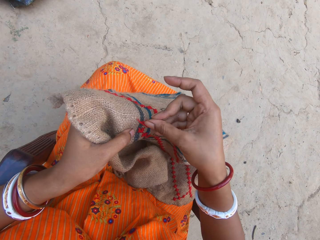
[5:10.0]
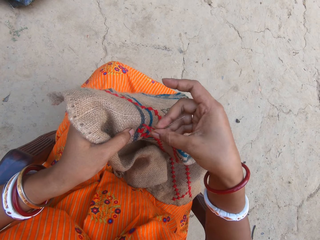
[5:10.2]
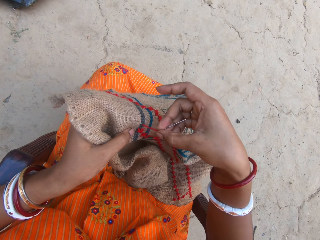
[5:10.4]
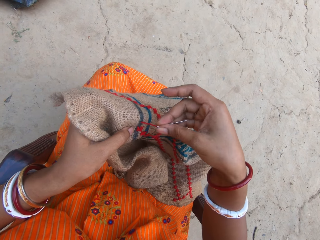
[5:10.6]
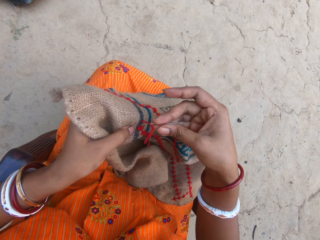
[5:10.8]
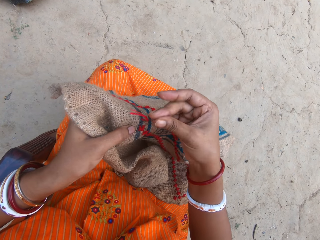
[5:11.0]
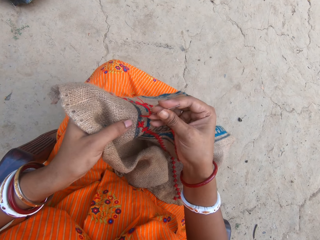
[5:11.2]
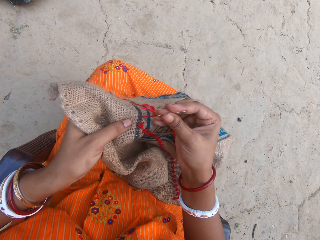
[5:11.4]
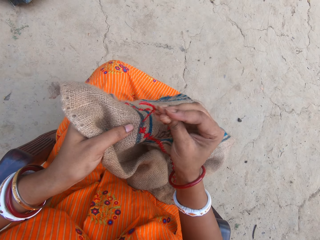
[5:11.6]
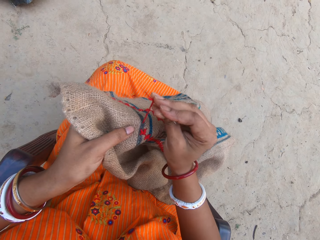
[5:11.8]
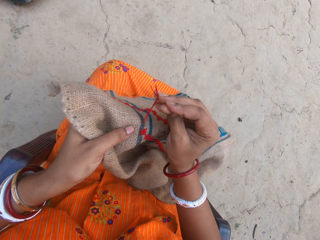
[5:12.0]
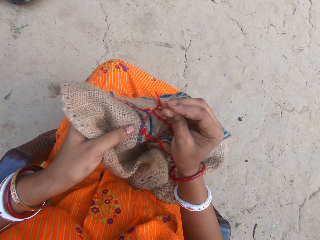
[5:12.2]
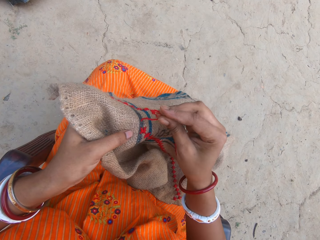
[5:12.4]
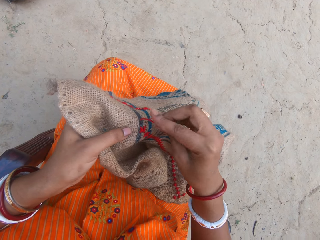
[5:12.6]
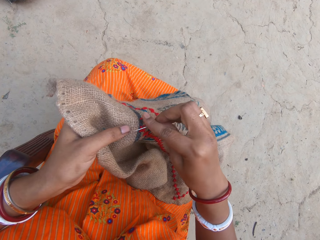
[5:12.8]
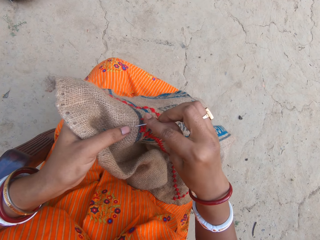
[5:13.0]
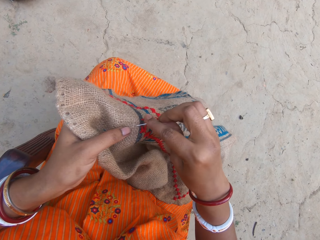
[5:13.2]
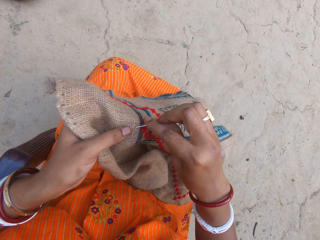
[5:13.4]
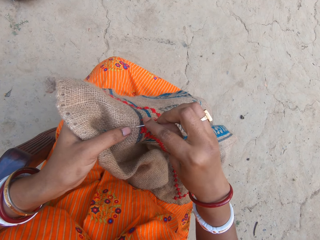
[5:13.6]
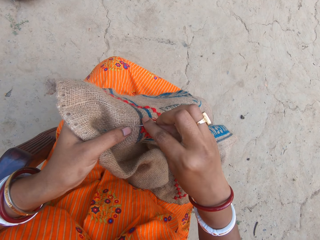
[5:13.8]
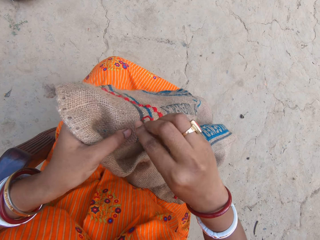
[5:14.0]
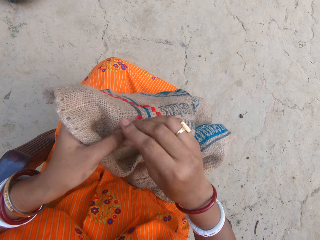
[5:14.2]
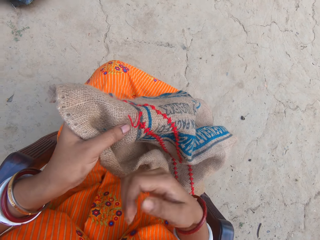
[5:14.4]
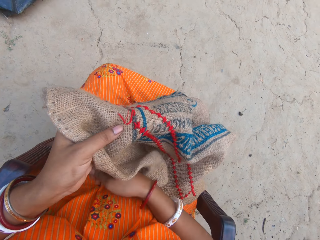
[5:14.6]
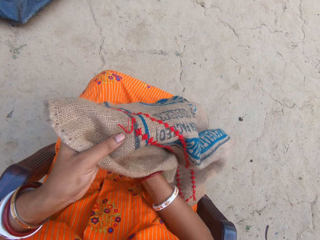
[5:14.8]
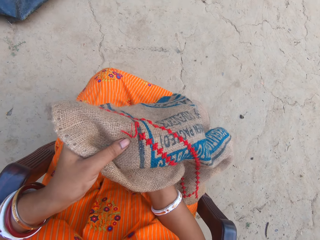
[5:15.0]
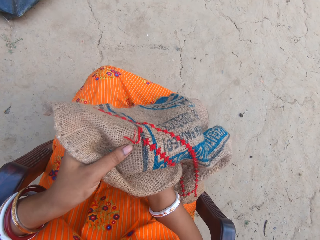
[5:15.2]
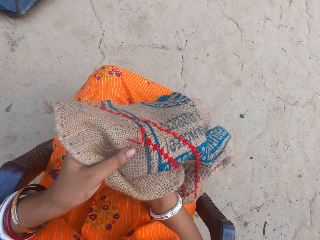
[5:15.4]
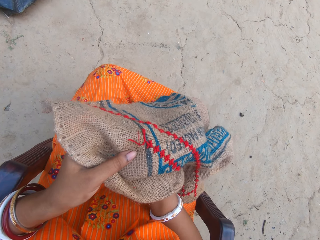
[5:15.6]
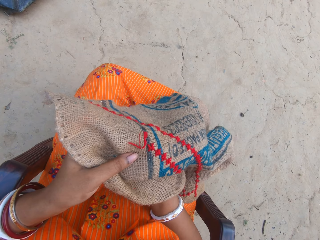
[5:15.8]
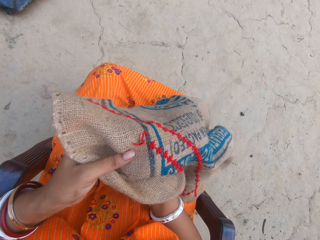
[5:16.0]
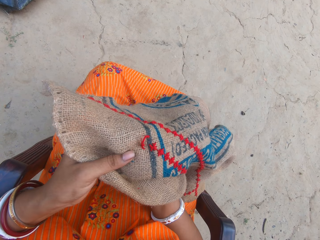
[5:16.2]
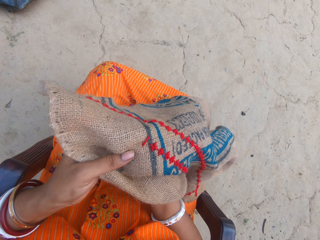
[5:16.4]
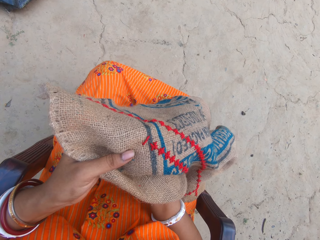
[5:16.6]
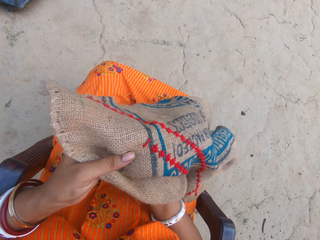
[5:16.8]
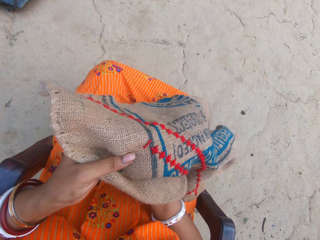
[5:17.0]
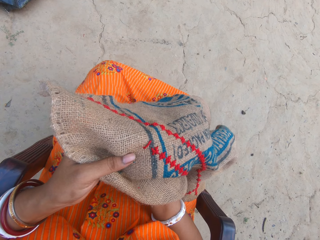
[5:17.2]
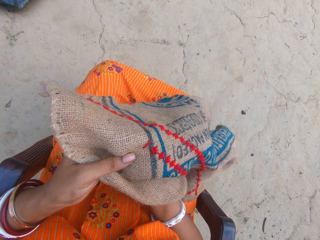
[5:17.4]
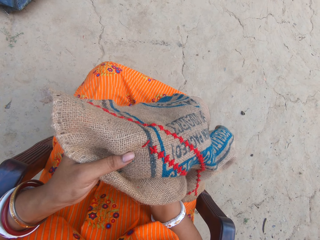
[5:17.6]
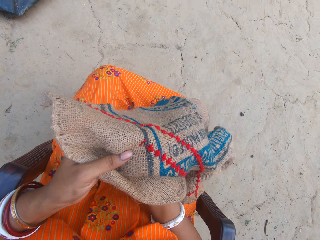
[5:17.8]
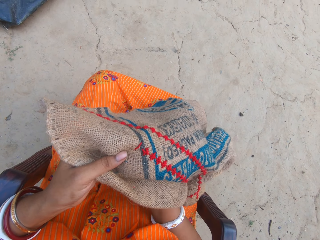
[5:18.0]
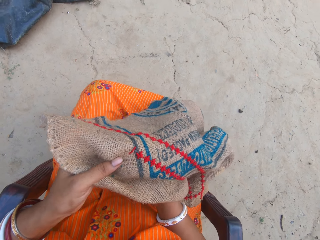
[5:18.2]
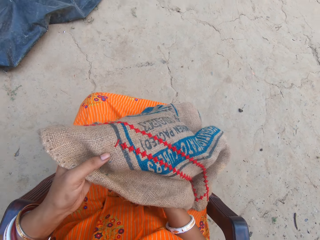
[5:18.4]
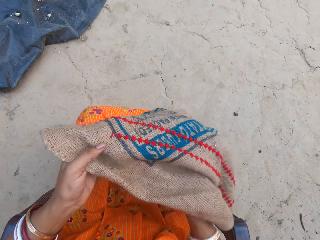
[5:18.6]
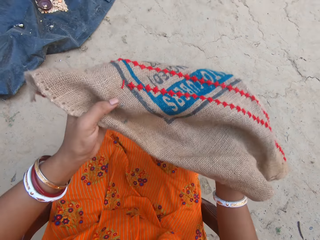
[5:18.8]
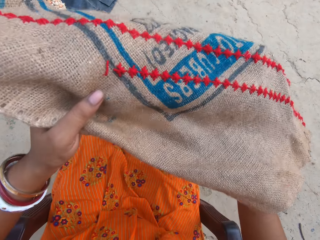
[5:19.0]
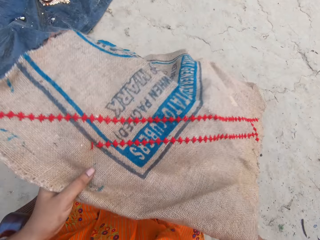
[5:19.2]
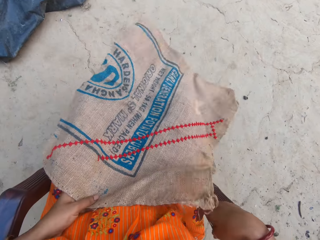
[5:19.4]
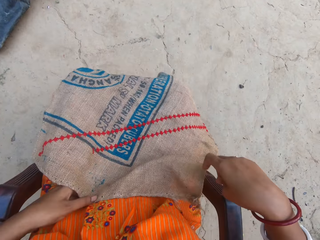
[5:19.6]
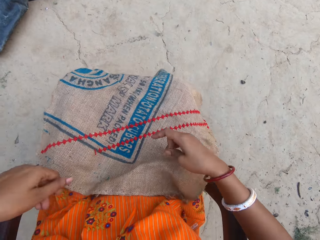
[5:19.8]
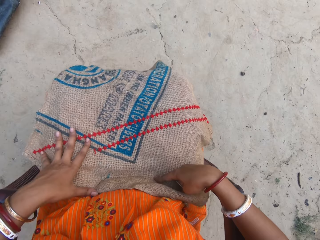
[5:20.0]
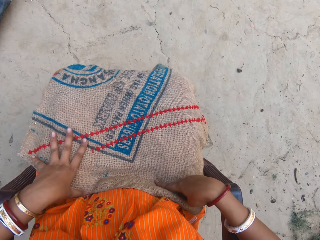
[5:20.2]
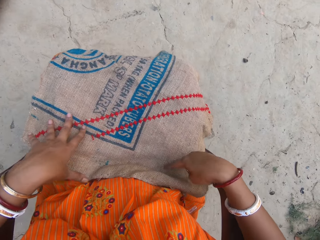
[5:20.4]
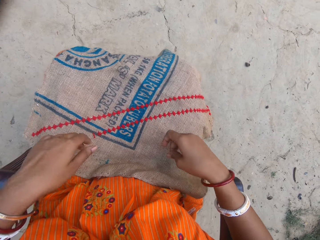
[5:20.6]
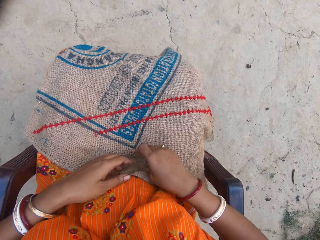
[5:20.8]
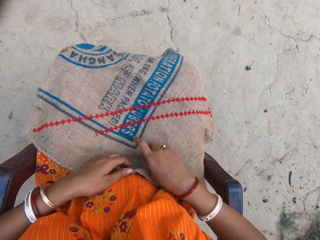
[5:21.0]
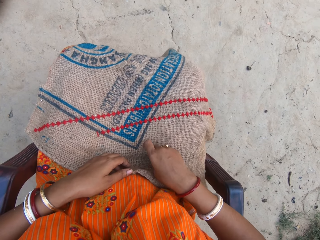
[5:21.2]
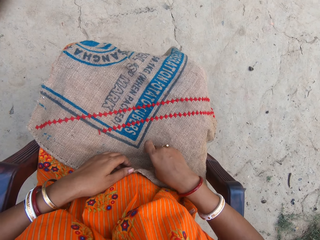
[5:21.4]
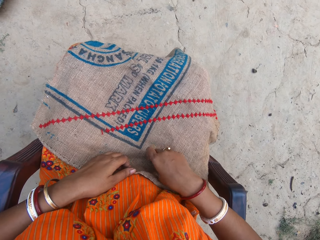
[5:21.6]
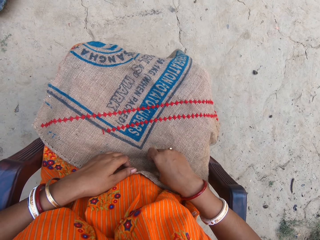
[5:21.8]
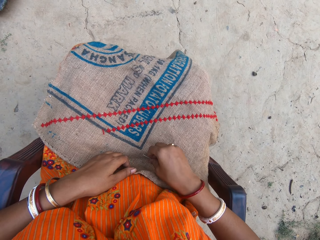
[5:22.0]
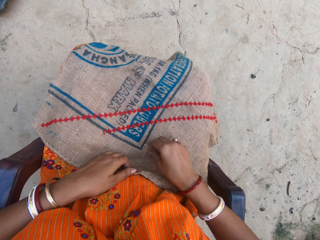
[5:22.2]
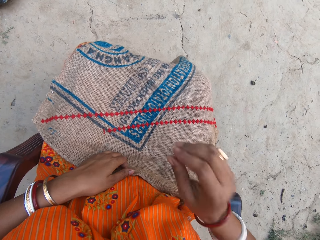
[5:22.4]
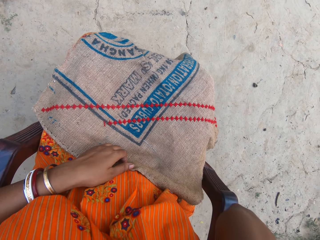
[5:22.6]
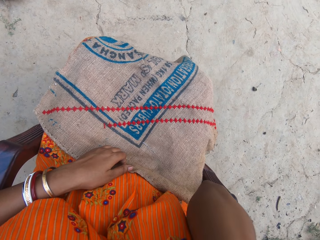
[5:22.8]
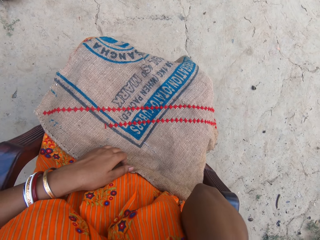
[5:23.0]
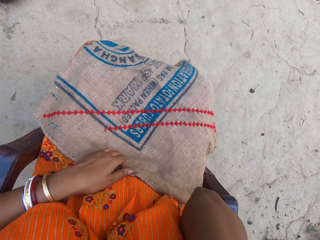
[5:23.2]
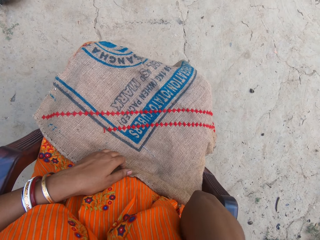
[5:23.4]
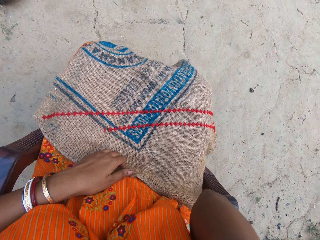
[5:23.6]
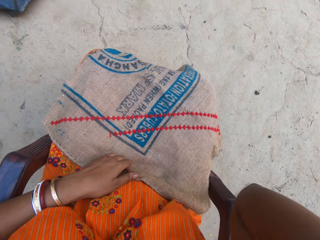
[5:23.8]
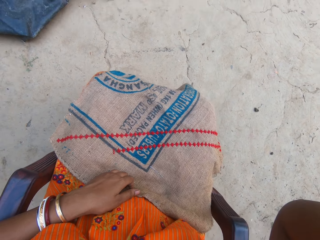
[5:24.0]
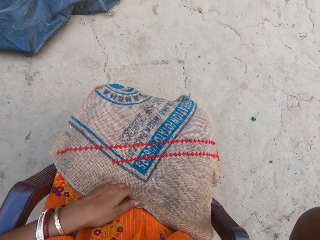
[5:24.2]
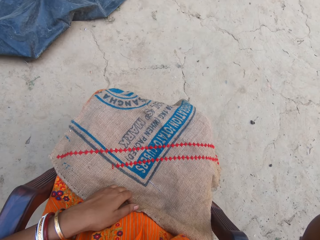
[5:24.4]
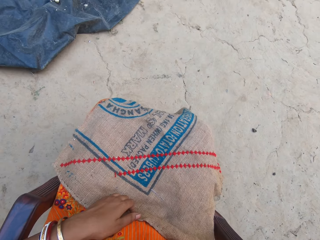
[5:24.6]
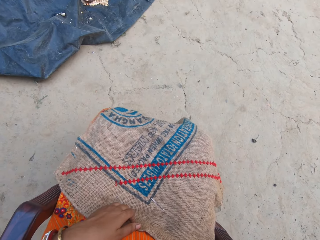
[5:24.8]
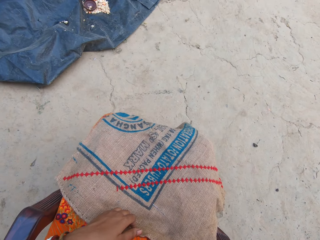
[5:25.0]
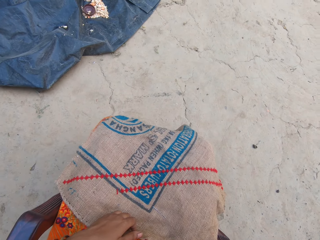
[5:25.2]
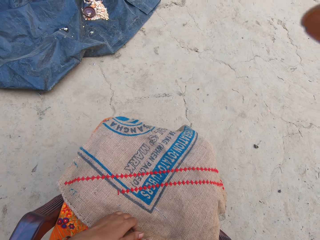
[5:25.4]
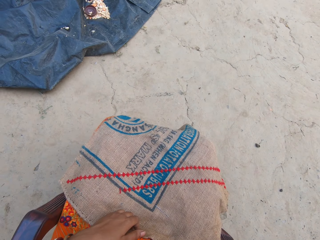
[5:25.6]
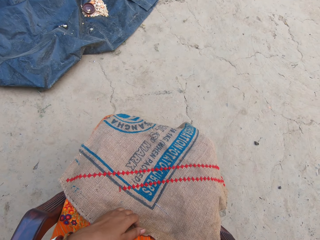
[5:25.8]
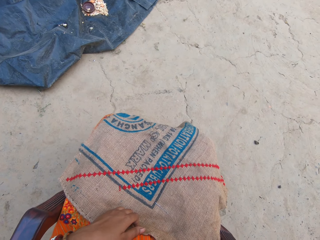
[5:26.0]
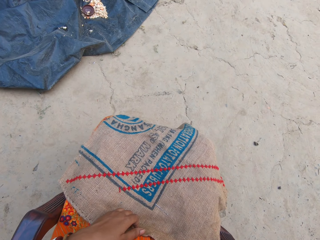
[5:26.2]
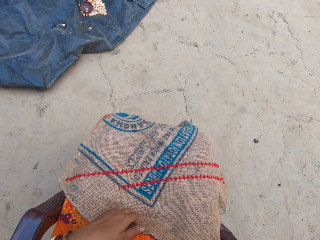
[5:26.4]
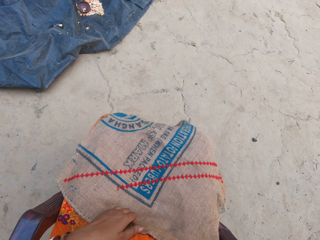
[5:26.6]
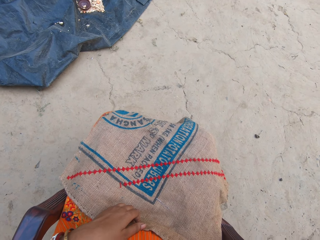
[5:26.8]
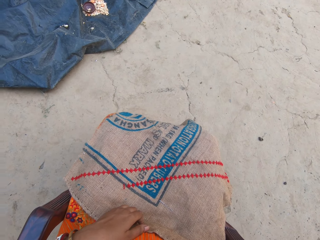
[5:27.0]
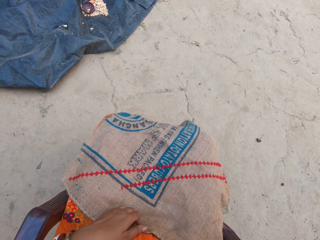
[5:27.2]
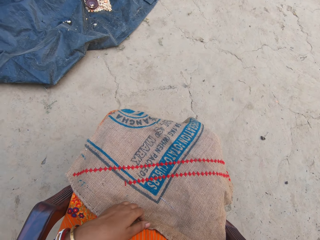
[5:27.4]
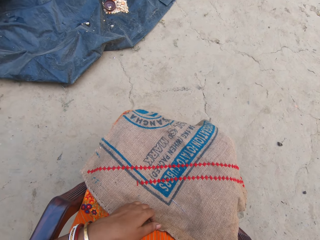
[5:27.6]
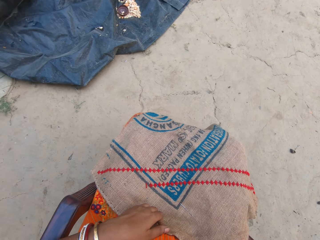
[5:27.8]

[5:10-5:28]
The camera wearer sews the sack in her left hand with the needle and the thread in her right hand. She spreads the sack on her lap with both hands and lifts up the sack. She places the needle on the sack and lifts her hand. She adjusts a camera on her head with her right hand.
